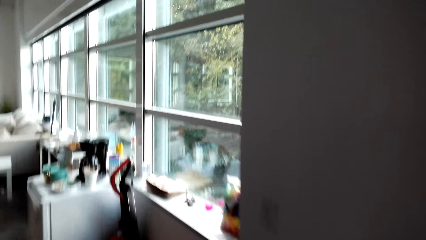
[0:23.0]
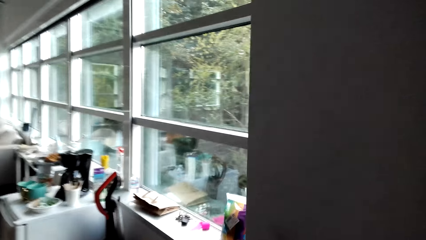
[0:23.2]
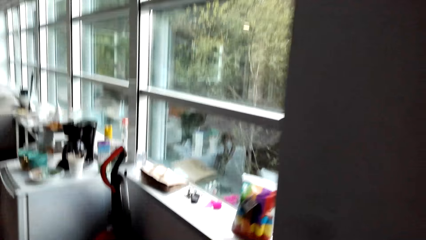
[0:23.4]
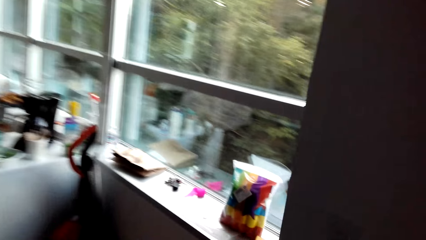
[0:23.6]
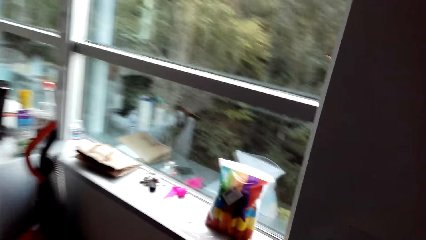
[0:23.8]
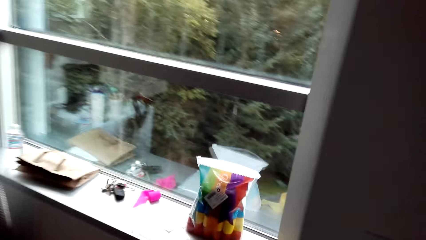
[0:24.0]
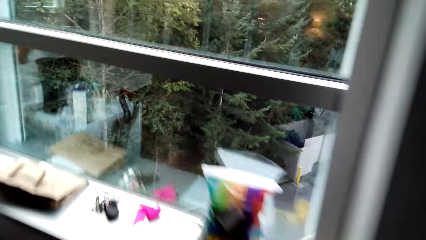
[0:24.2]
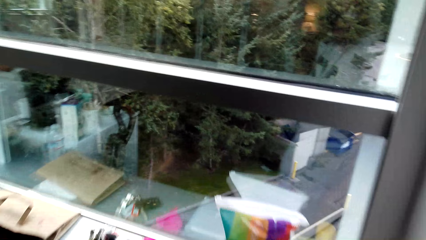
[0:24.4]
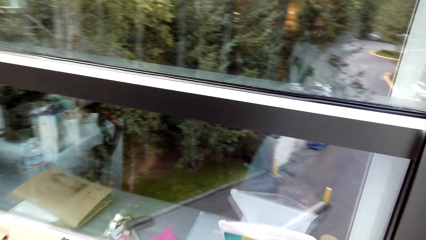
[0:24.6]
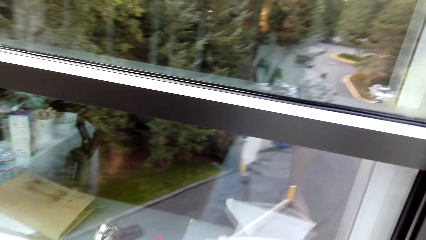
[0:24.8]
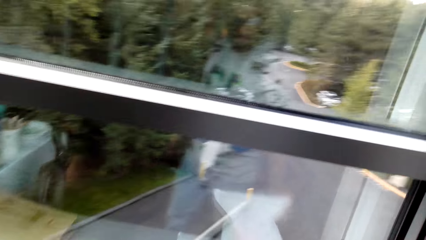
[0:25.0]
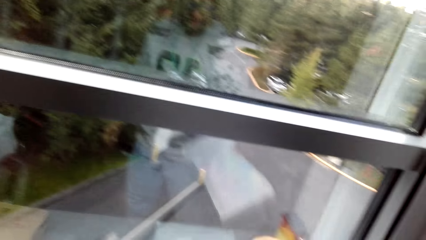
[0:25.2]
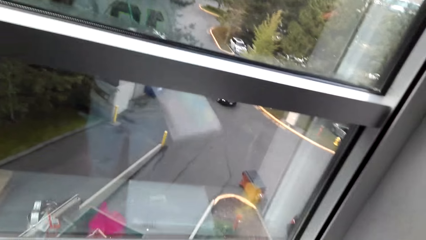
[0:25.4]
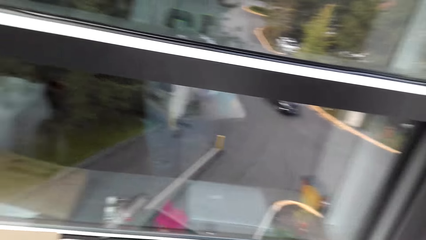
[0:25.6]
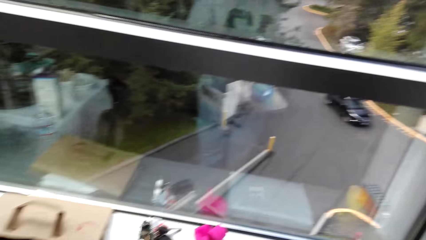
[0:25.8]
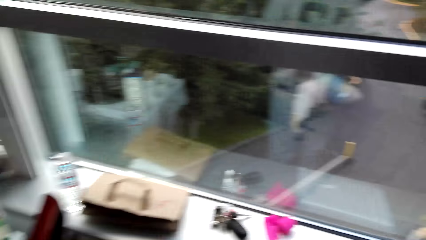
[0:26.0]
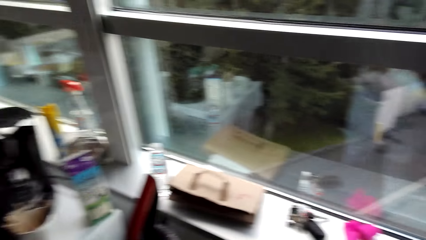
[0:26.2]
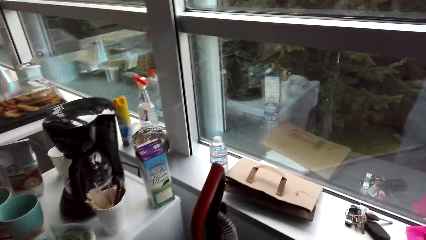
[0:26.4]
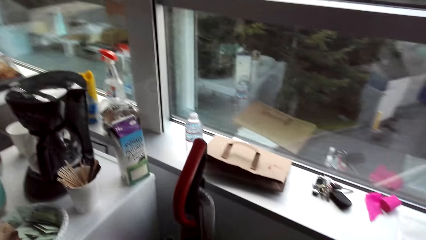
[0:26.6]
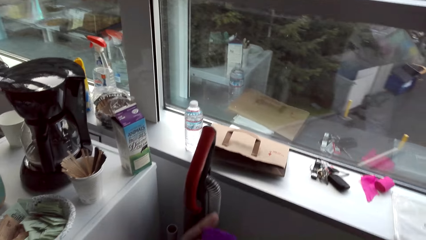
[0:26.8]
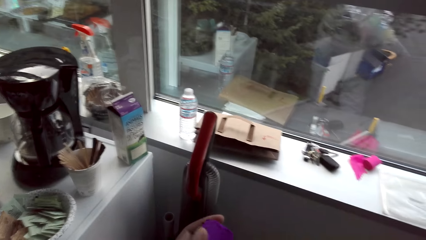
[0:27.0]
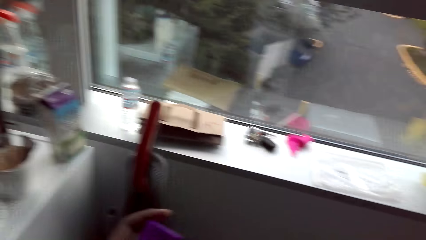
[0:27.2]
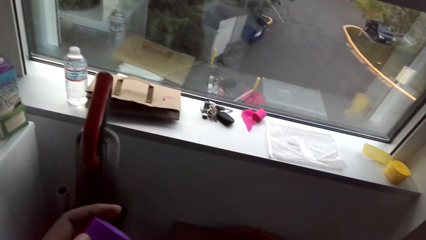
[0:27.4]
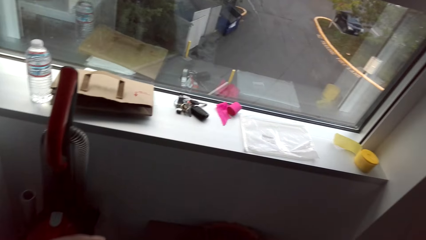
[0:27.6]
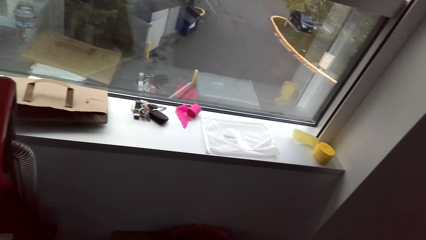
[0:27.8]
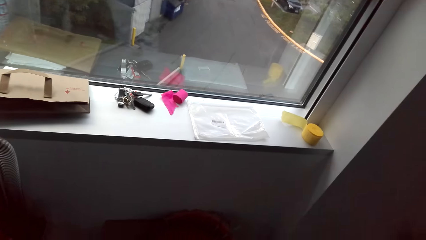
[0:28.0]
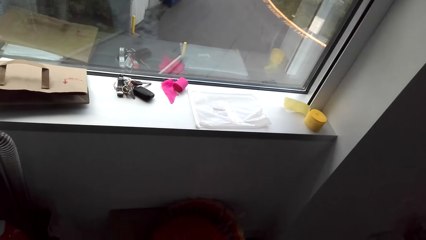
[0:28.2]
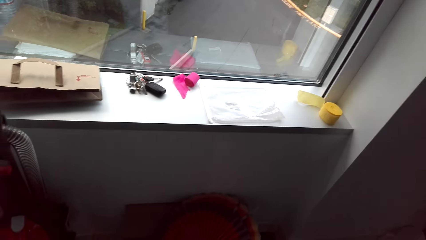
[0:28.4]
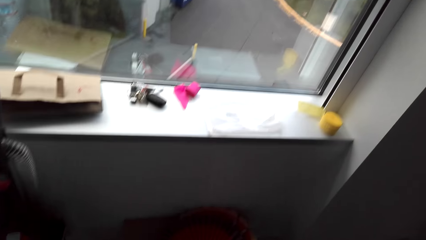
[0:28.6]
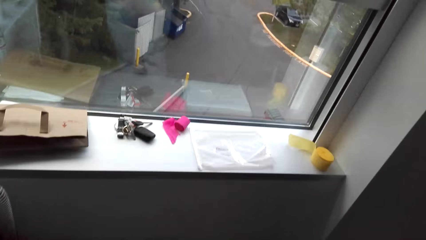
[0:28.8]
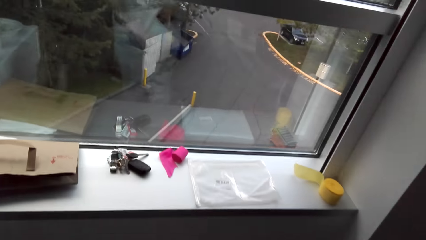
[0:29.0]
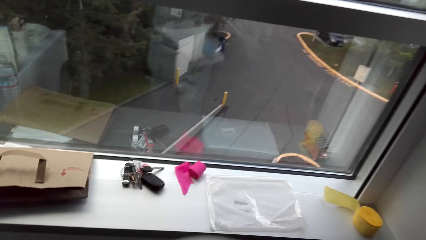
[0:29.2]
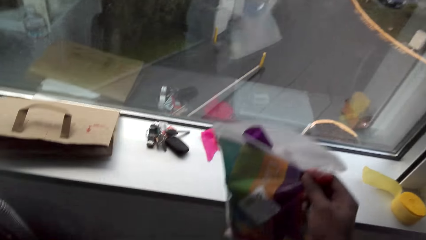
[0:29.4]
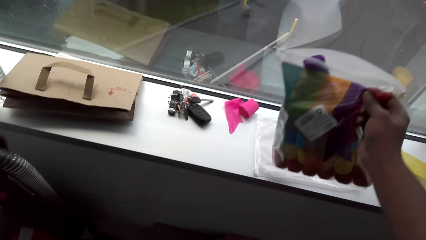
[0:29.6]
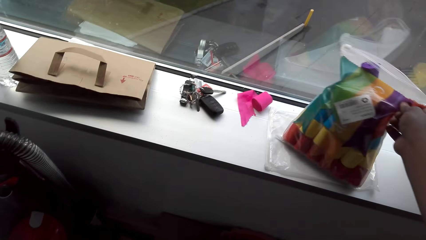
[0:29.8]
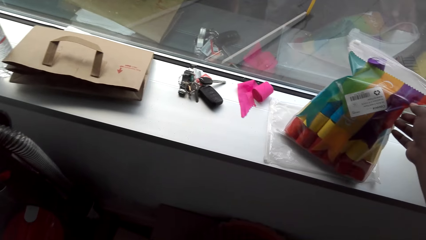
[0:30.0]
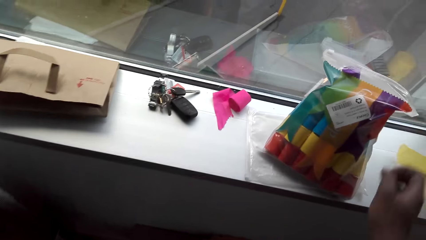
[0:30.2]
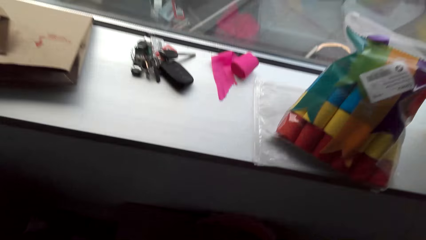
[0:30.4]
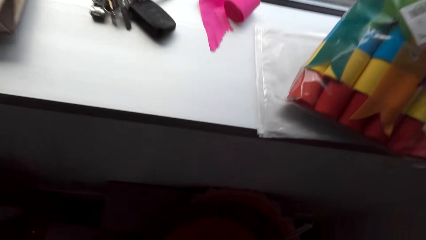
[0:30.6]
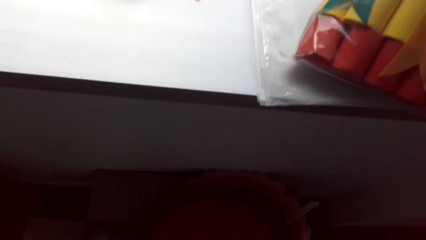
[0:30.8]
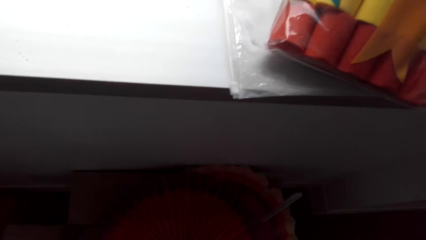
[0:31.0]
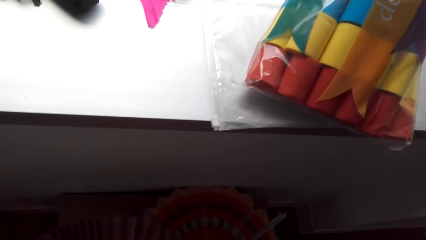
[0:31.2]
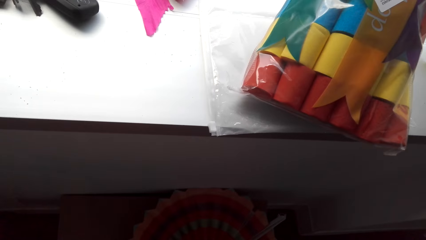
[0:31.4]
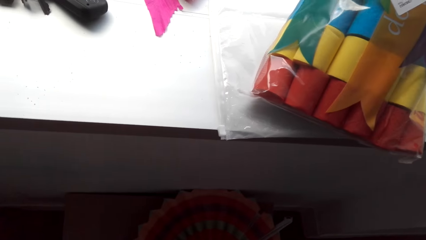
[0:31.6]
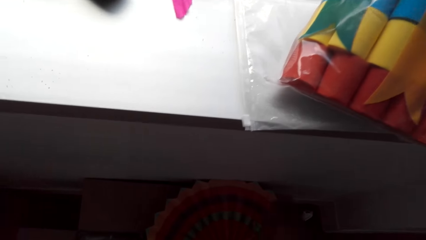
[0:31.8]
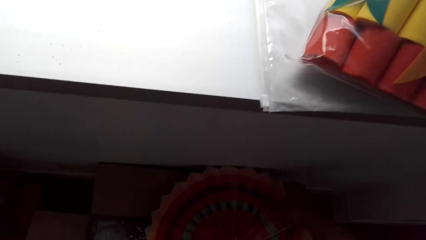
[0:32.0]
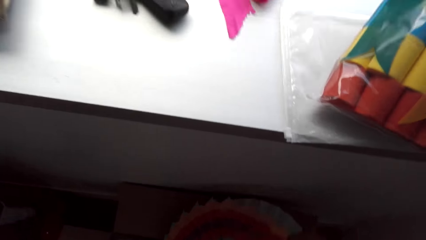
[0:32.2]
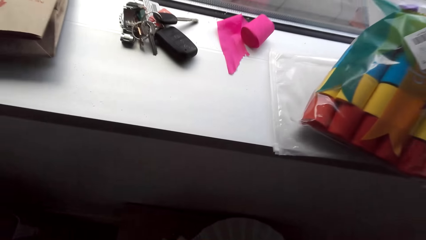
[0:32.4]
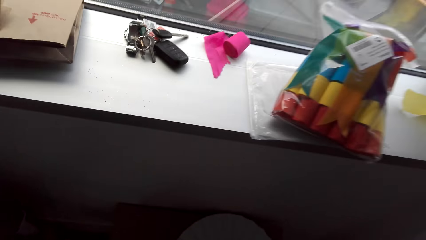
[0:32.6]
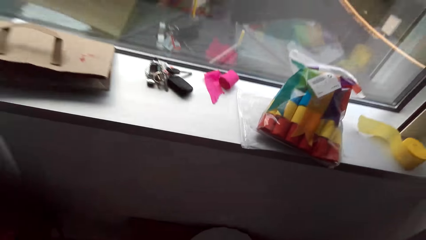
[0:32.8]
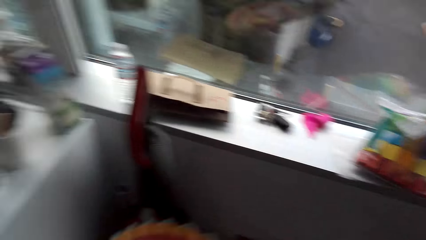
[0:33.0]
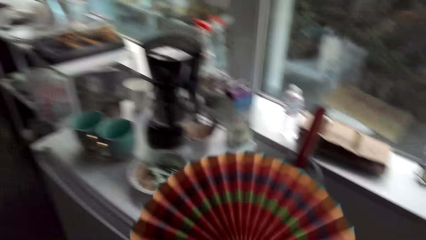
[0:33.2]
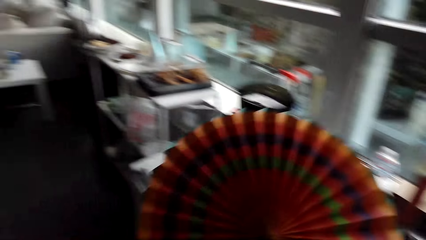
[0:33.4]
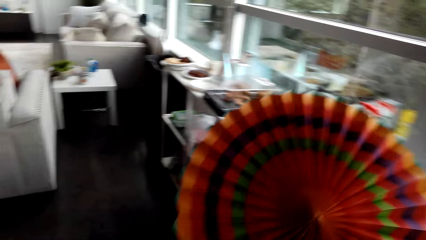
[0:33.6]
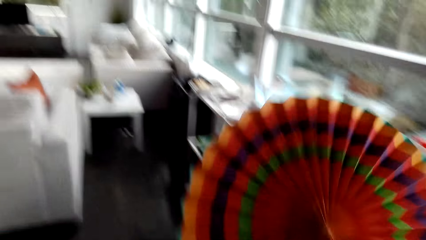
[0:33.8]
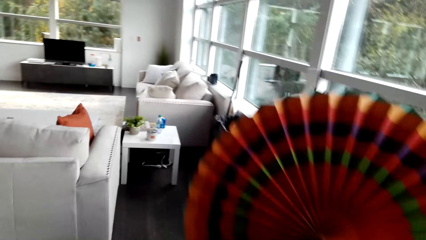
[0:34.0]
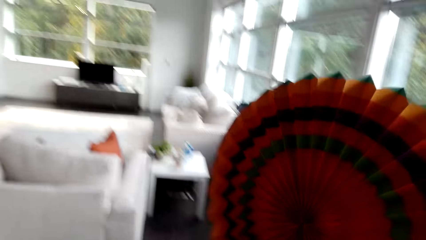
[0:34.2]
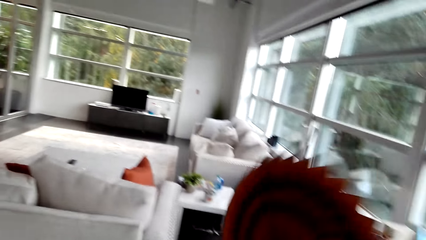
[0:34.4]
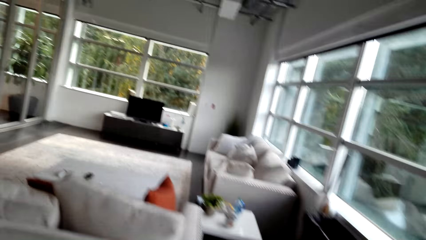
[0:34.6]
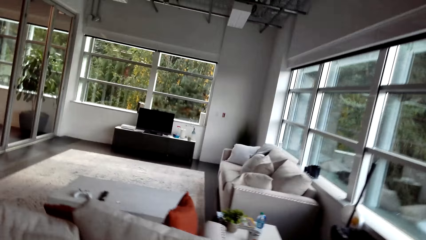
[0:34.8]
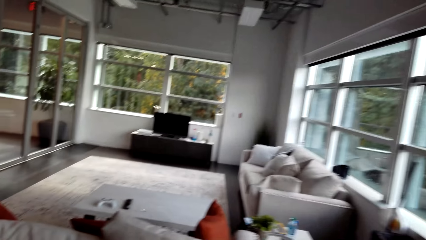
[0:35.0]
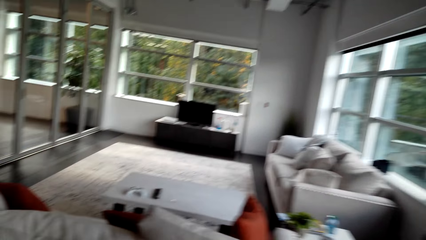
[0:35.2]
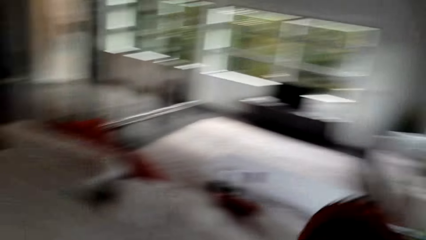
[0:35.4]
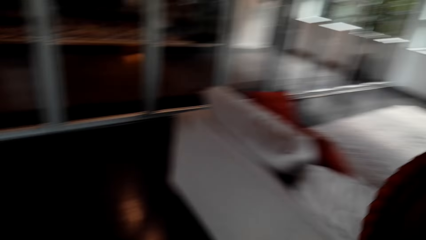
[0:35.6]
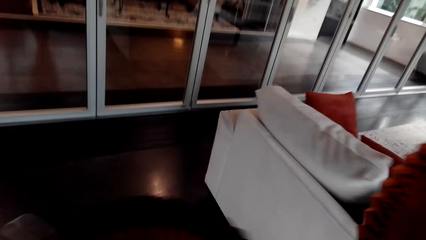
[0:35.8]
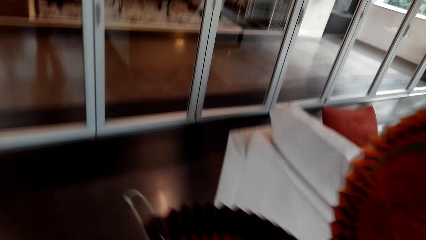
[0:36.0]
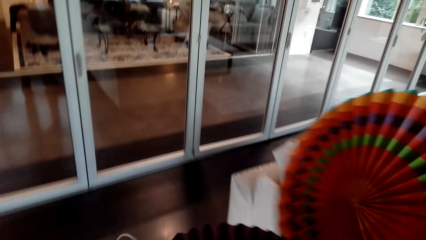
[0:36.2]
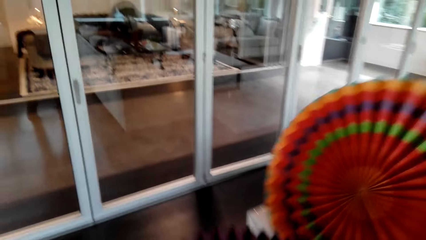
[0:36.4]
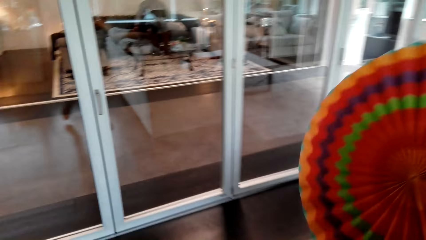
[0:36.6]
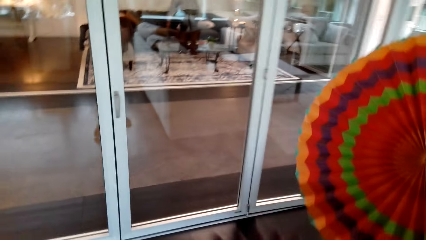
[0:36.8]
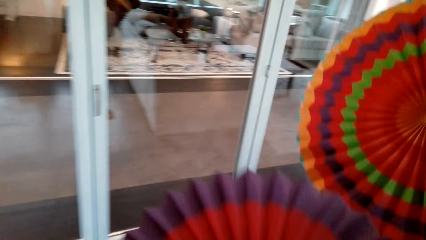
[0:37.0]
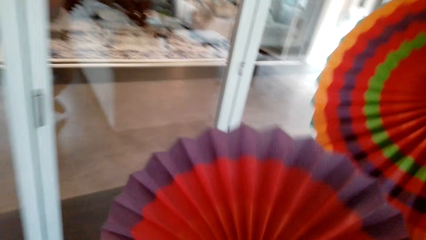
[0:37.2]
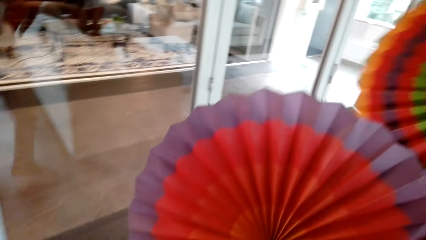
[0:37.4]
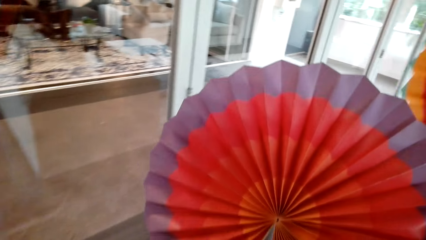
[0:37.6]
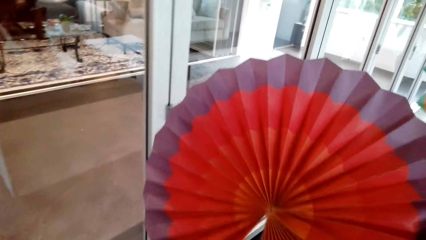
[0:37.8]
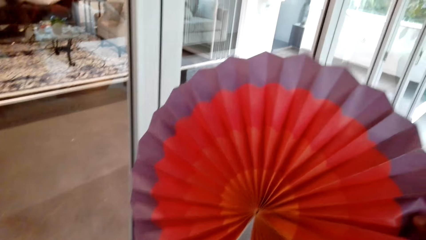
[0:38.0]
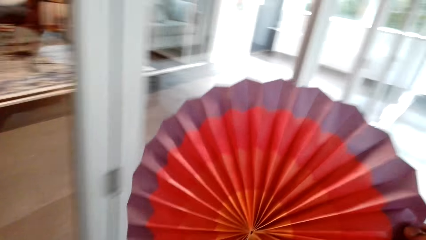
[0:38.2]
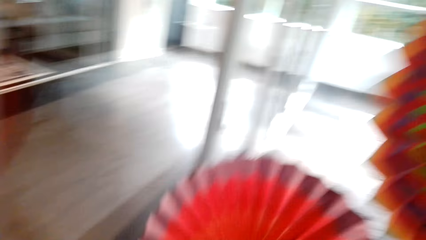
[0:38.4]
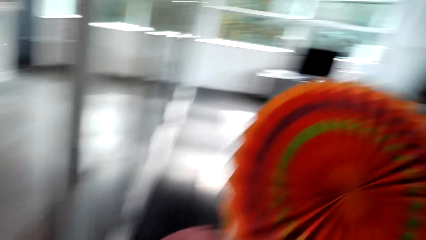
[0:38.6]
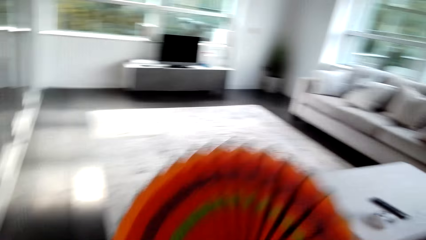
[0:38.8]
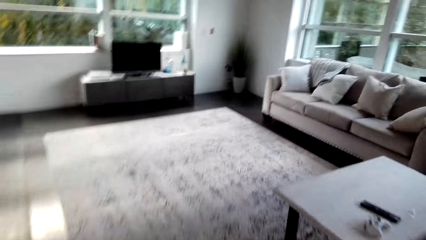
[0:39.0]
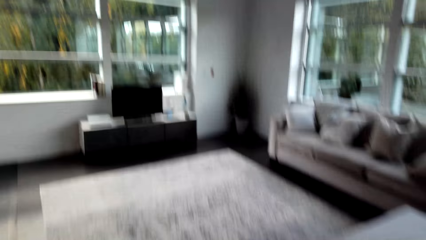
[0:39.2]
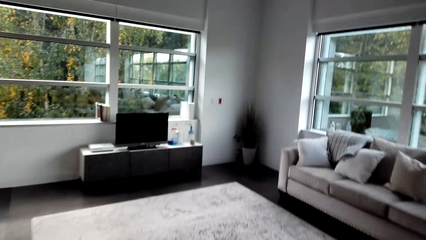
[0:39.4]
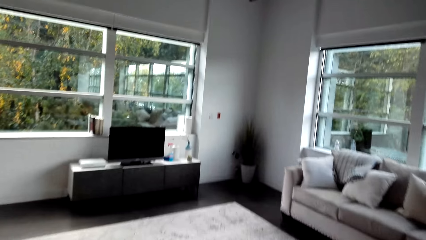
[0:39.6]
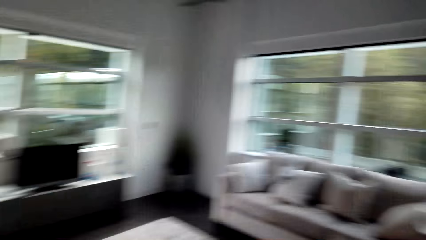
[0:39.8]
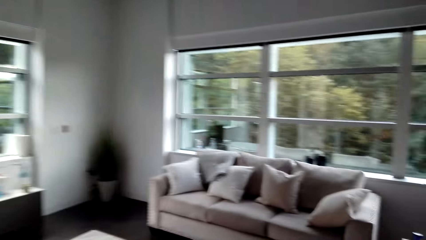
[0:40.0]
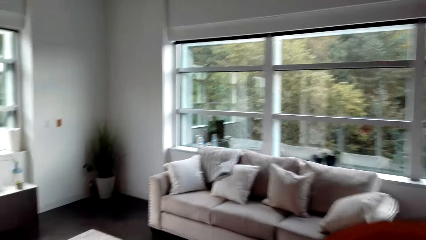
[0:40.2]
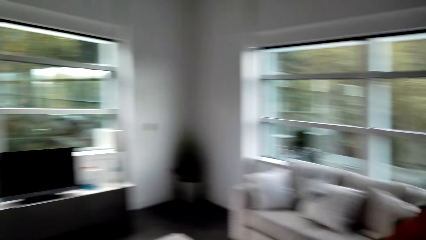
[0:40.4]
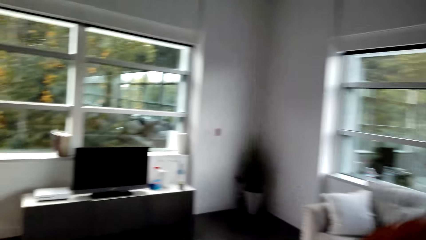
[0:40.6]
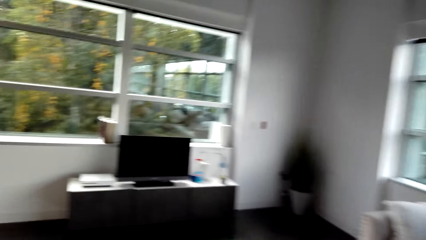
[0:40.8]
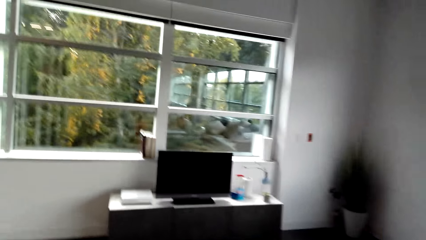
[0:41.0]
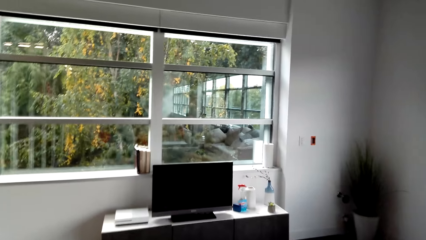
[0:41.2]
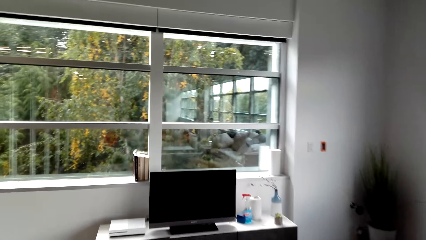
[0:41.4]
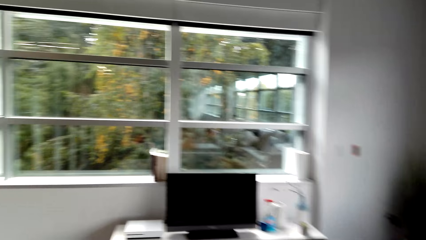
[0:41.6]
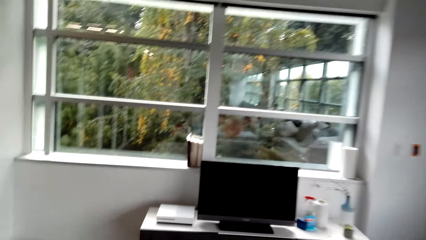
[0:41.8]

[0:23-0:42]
The camera wearer picks up a house flower sachet from the window. They place the house flower sachet on the window bar. They pick up a decorative folding fan. They walk around the room.
